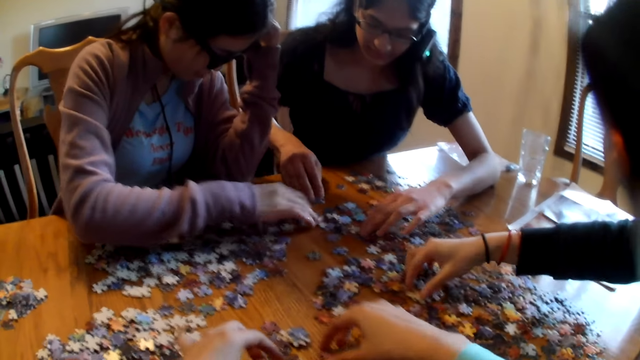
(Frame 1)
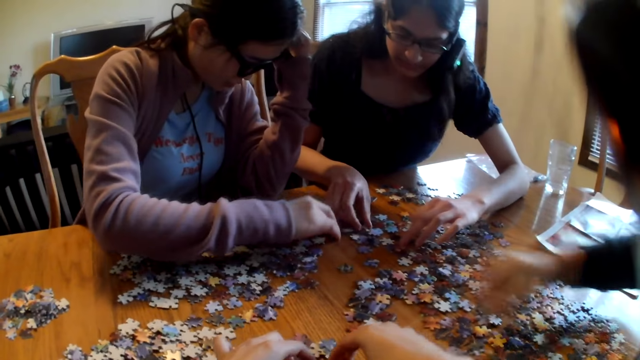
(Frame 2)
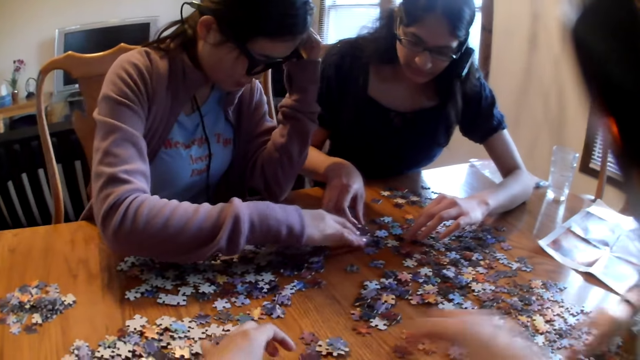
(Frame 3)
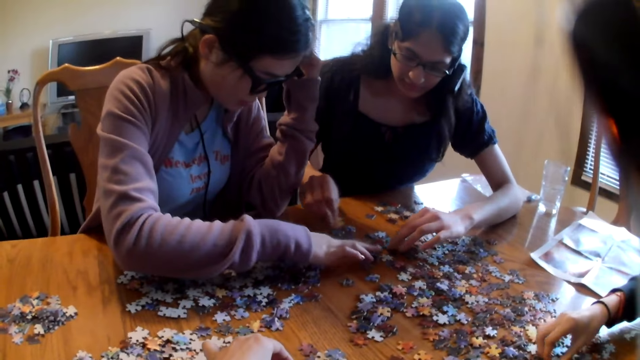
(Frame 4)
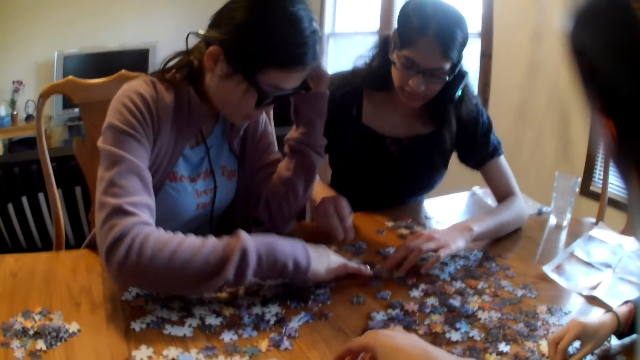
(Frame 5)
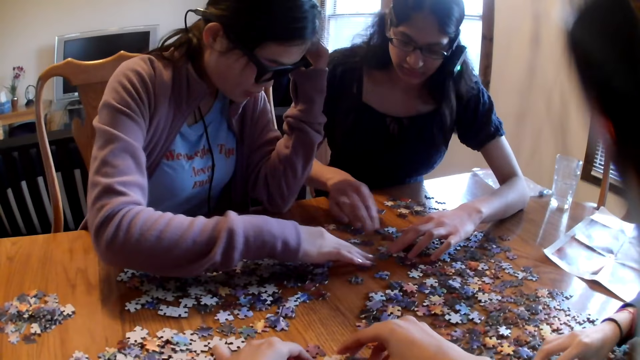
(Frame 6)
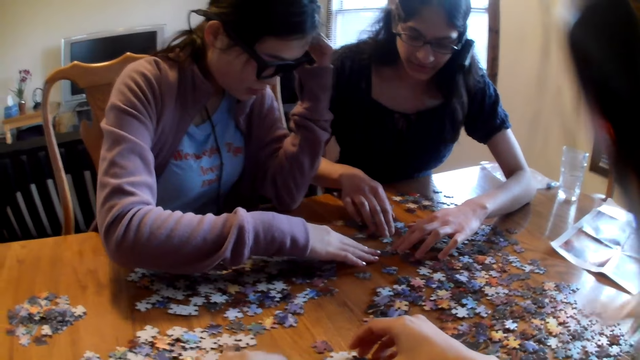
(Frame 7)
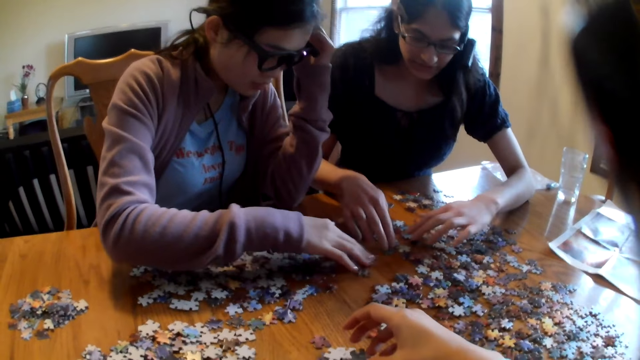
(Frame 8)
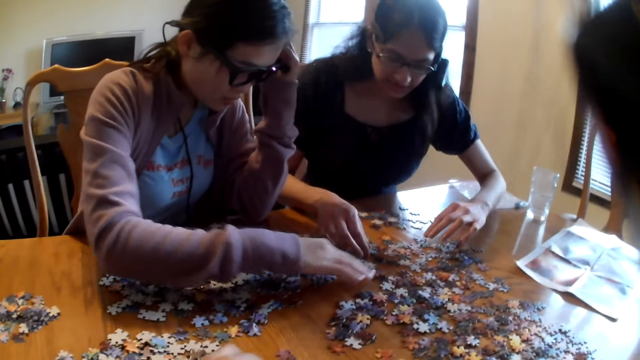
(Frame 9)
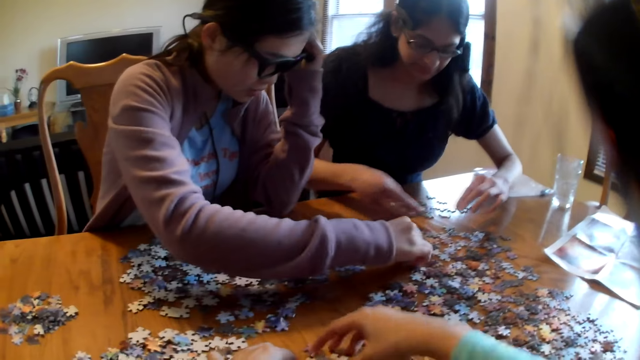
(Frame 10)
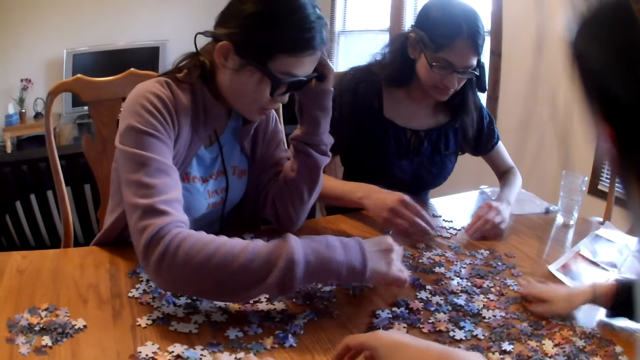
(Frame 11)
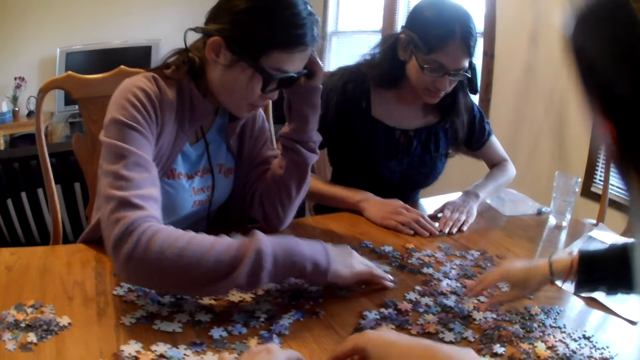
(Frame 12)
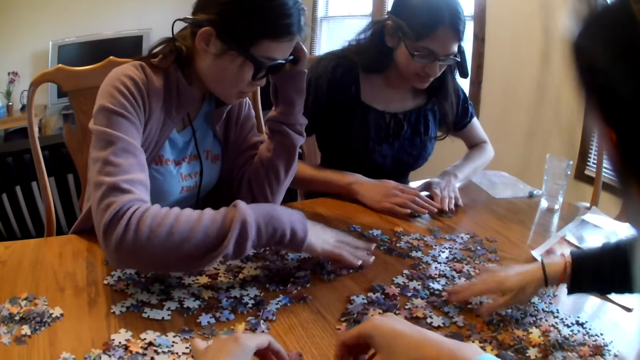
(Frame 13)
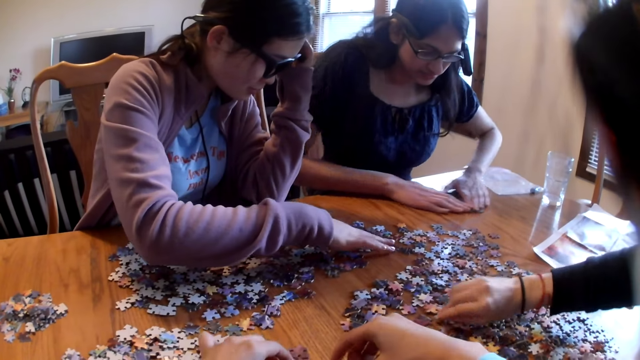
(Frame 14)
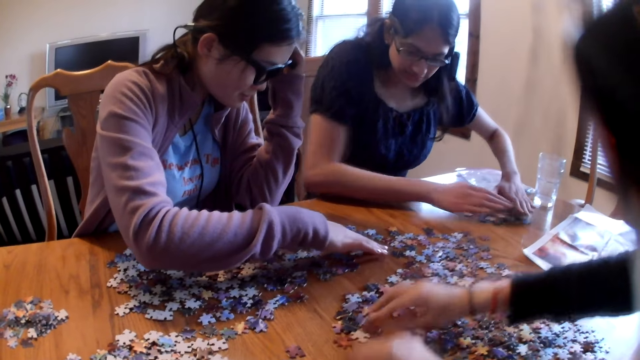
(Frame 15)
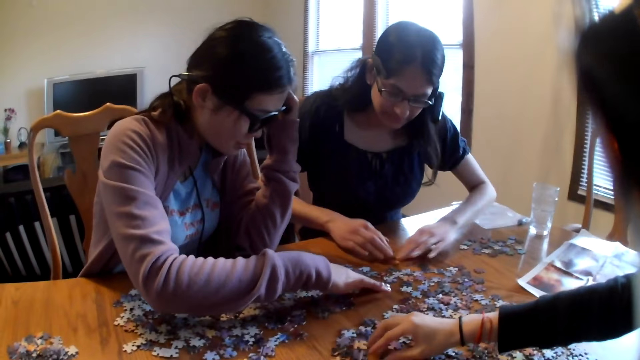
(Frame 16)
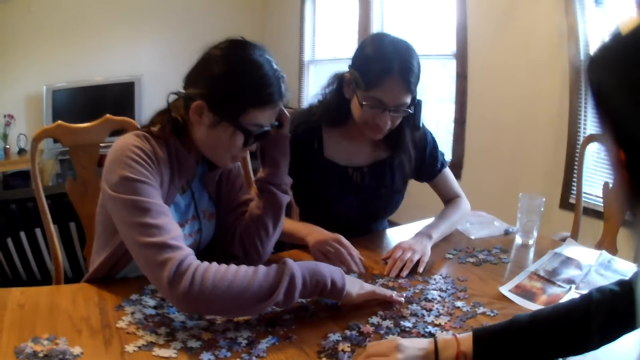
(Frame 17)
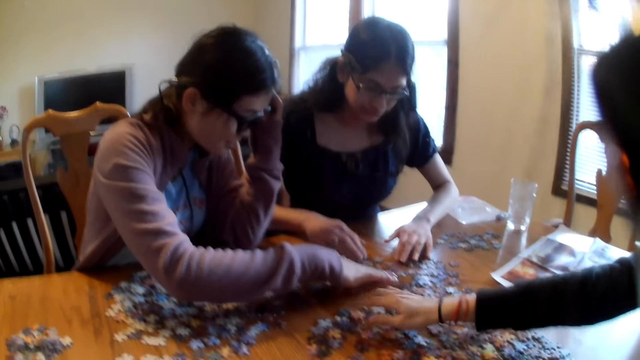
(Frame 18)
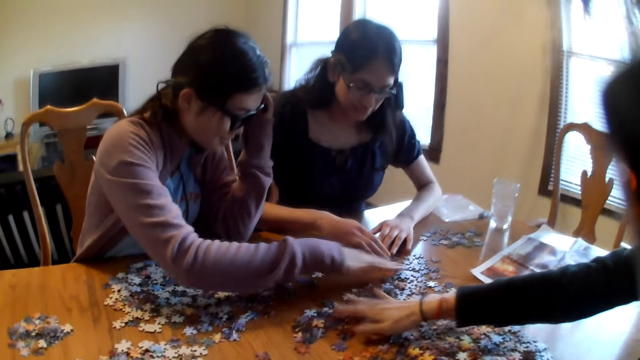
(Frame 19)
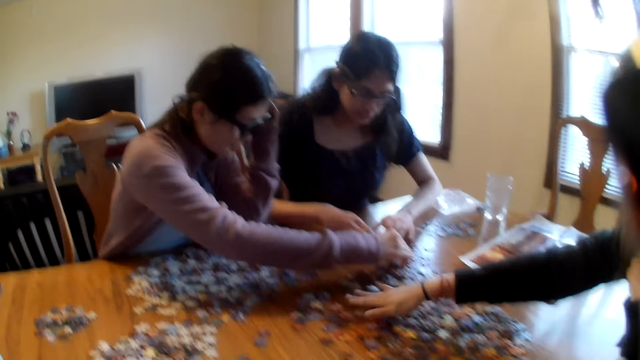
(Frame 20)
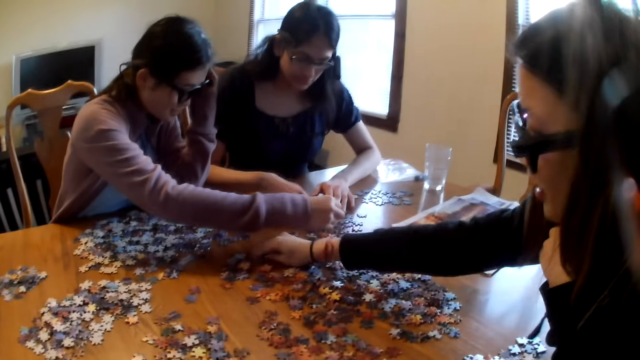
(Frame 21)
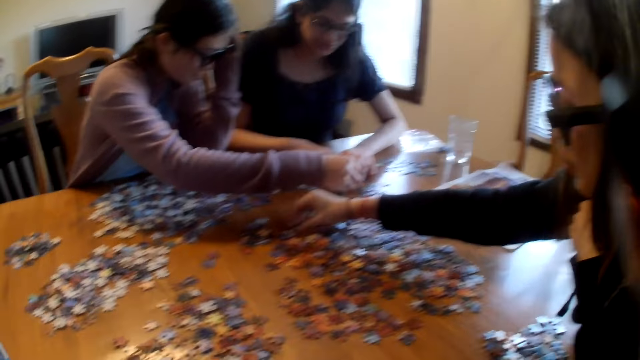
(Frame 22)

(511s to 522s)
A woman moves the piece on the table. Another woman moves the piece on the table. A third woman moves the piece on the table. The second woman moves the piece on the table. The first woman moves the piece on the table. The third woman moves the piece on the table. The second woman moves the piece on the table. The camera wearer speaks.

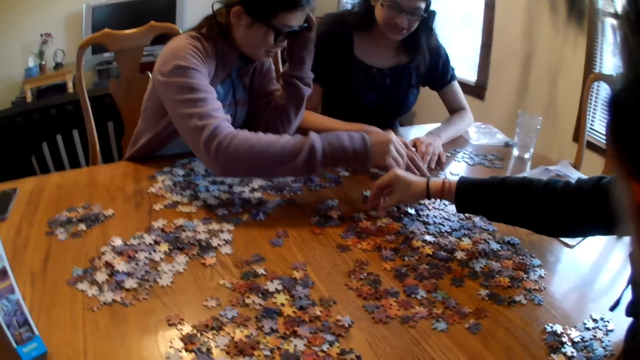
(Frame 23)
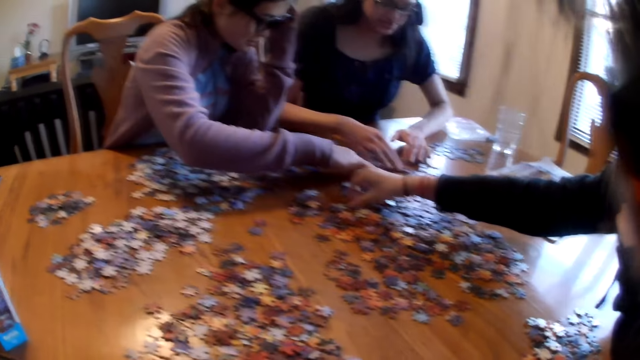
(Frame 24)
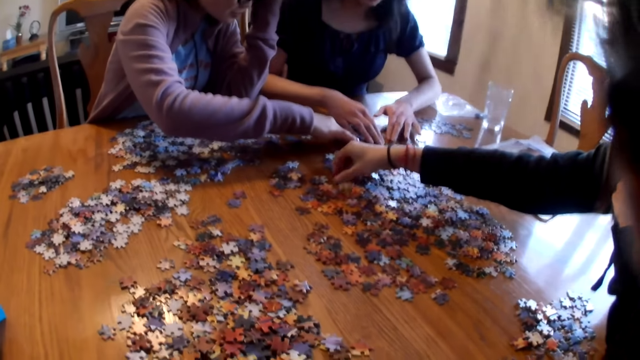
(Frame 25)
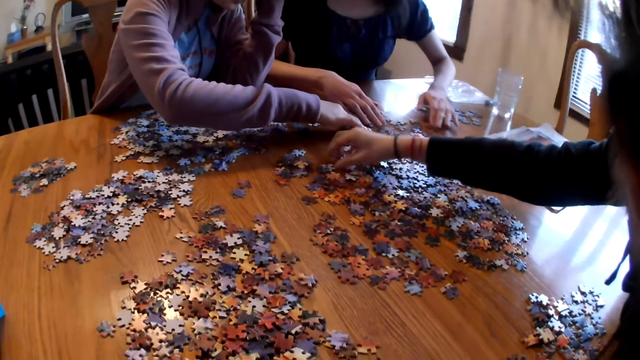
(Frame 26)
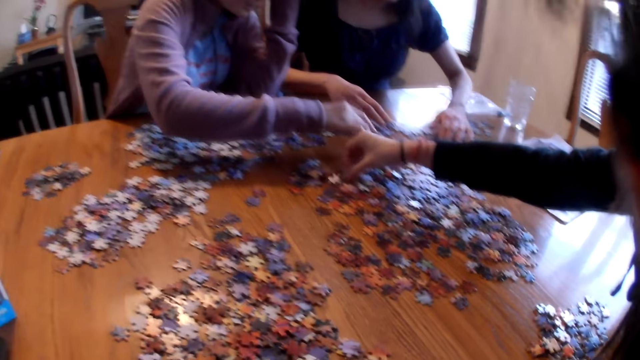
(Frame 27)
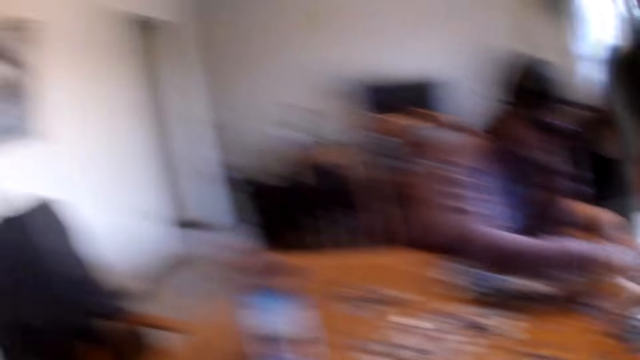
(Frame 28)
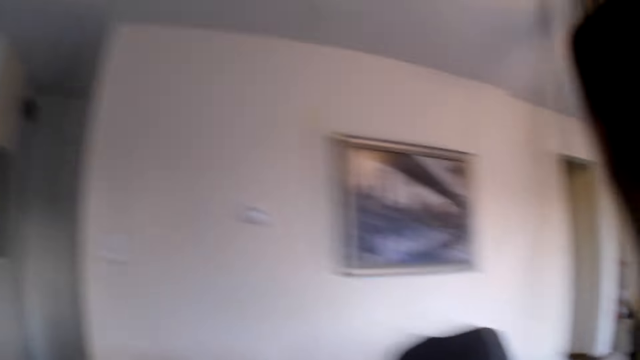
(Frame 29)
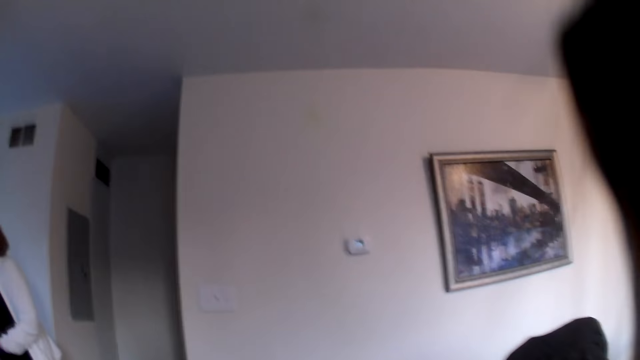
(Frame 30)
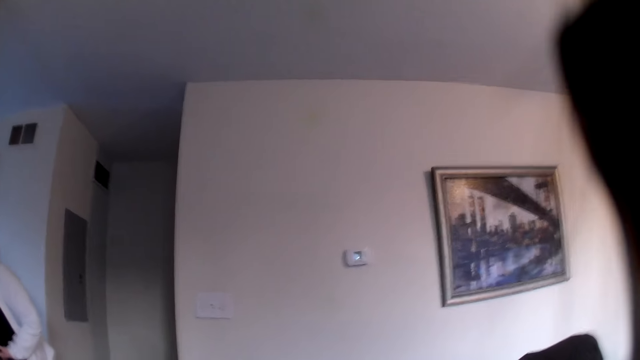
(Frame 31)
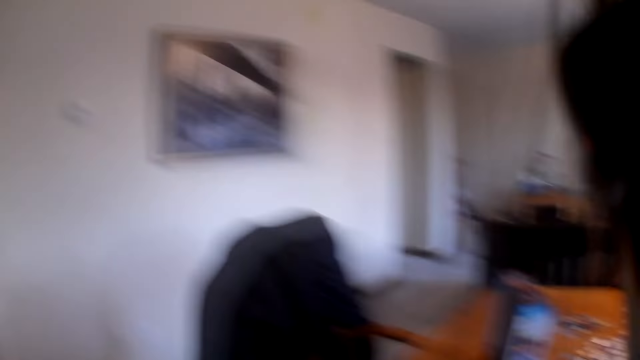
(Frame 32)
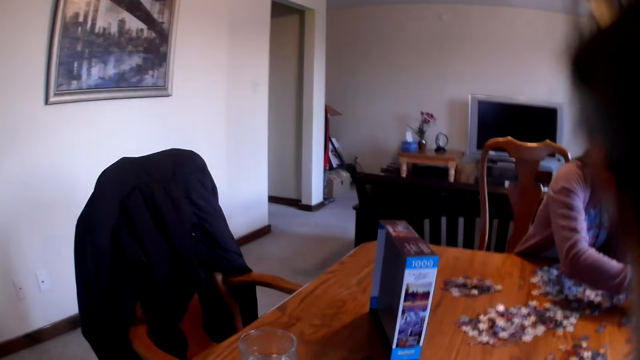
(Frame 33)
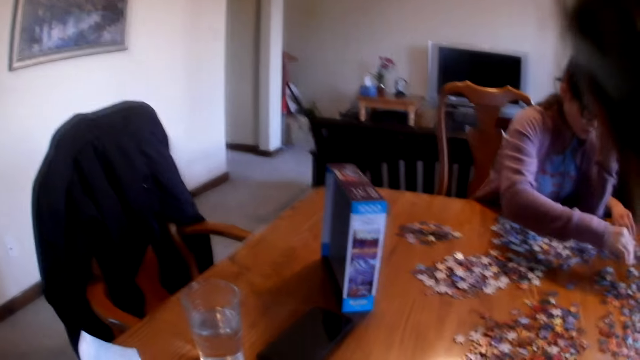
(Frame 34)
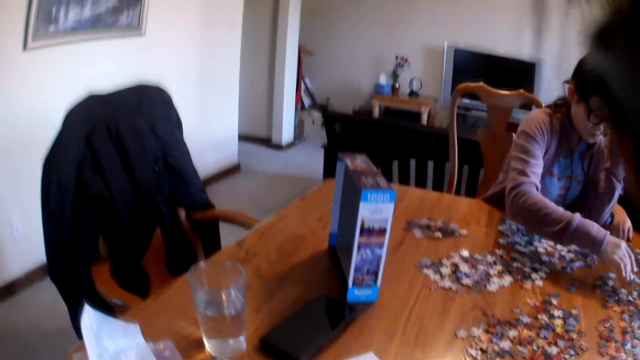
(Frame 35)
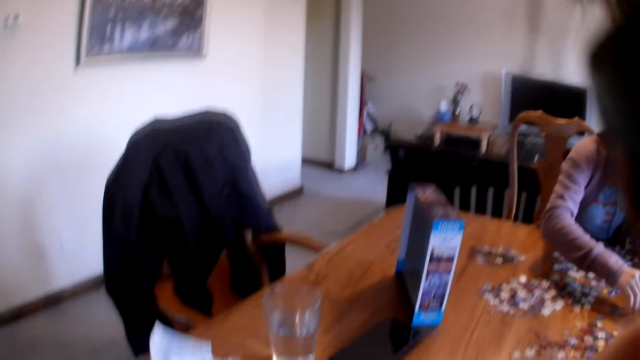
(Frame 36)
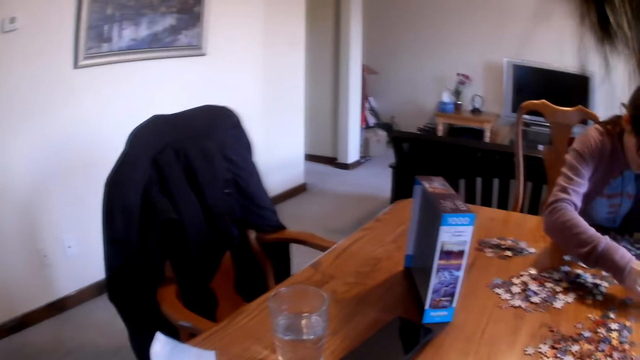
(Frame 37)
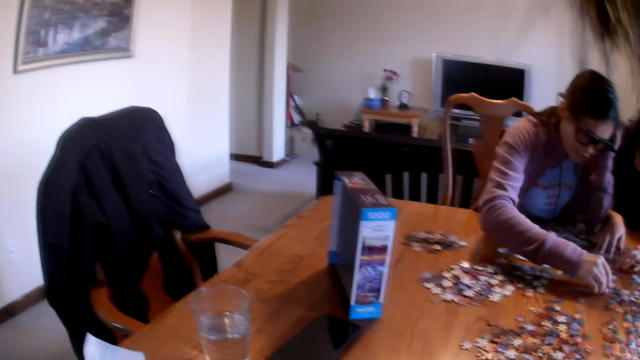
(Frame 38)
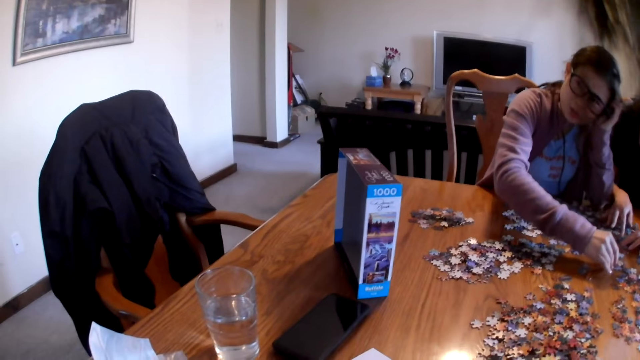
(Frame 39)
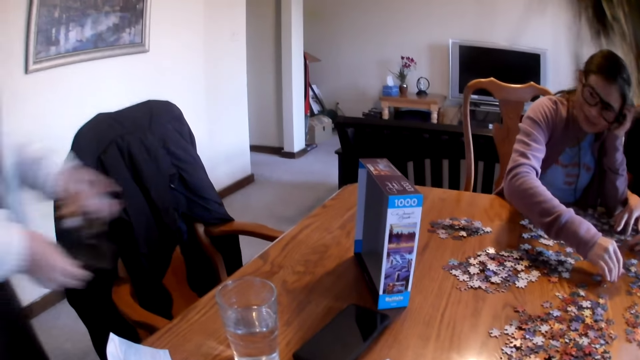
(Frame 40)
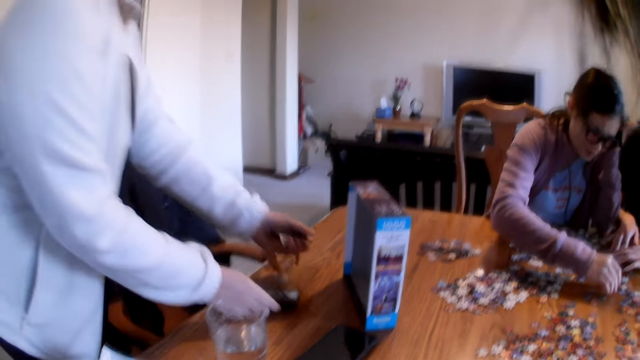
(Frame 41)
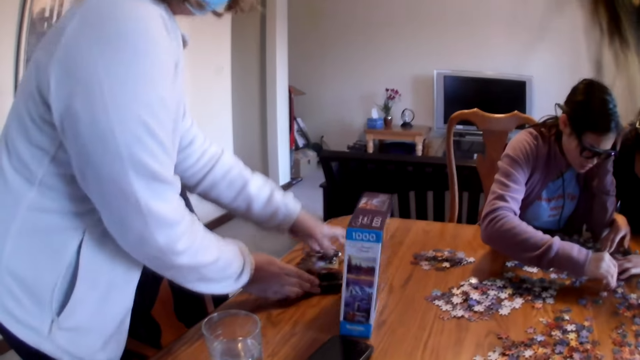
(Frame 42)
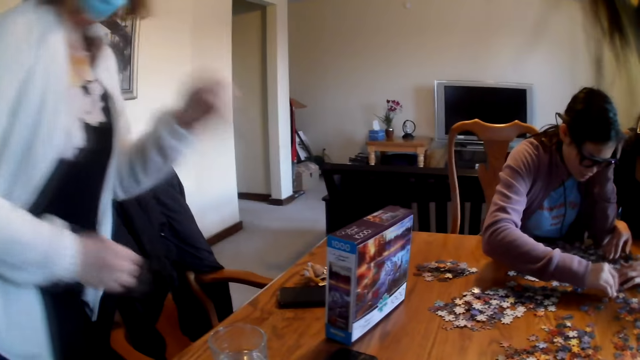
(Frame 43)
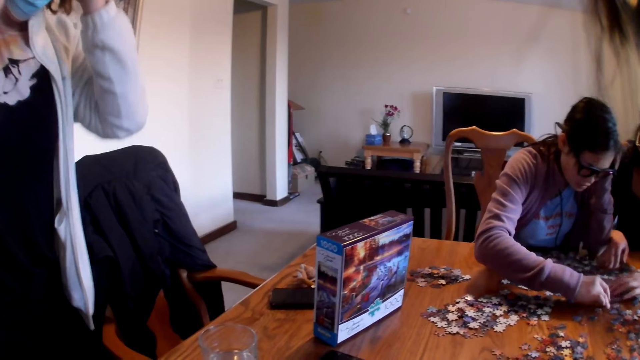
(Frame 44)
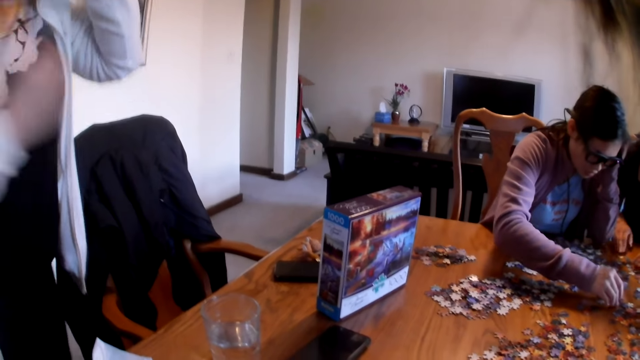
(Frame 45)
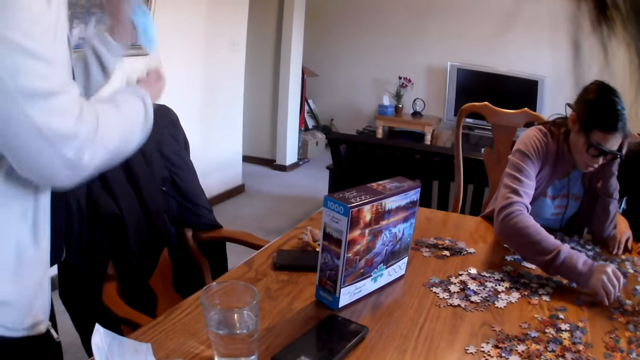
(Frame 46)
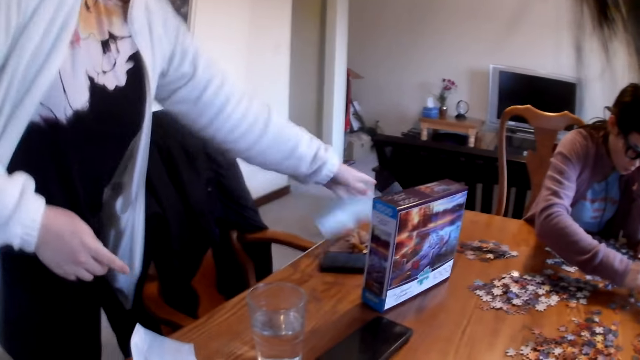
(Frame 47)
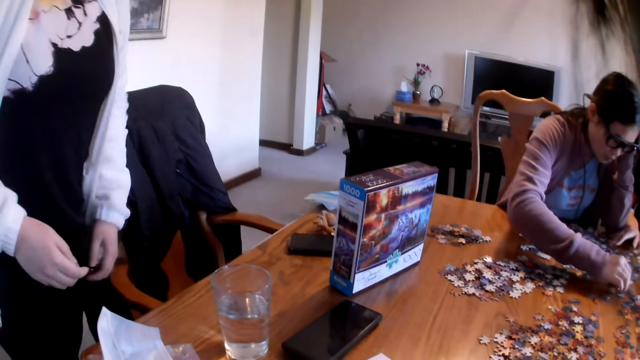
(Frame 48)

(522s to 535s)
A woman picks the piece from the table. Another woman moves the piece on the table. The camera wearer looks around the house. A third woman places keys on the table, walks in the house, removes the face mask and places the face mask on the table.
